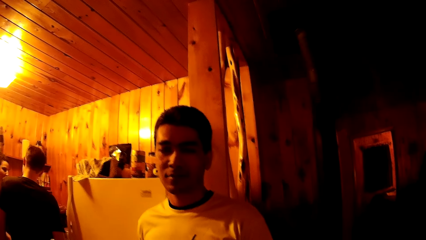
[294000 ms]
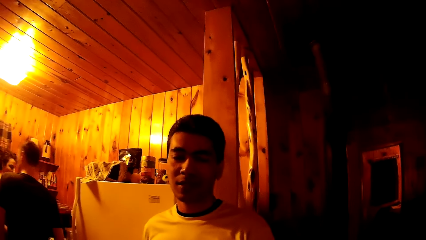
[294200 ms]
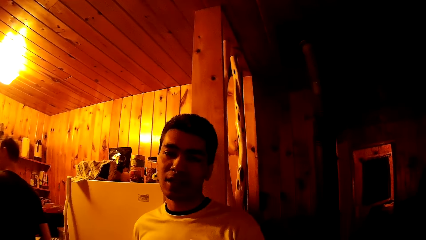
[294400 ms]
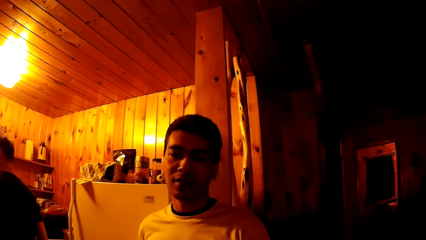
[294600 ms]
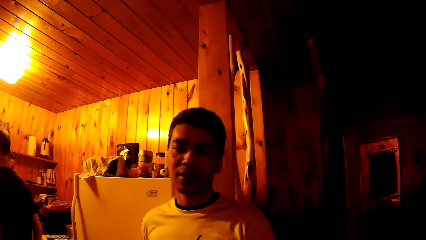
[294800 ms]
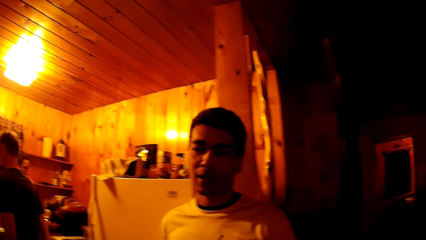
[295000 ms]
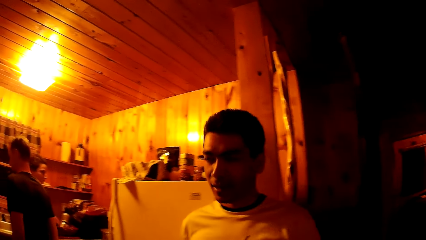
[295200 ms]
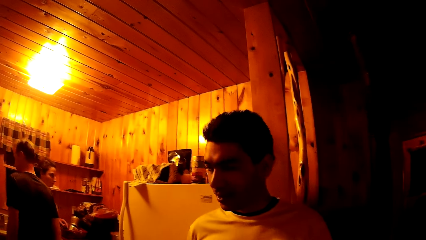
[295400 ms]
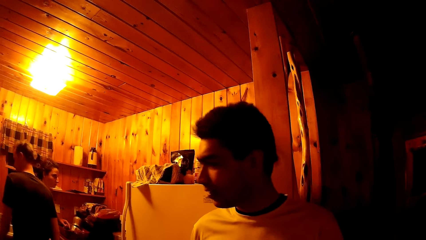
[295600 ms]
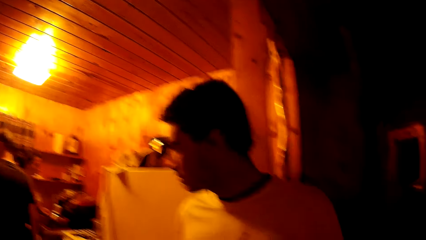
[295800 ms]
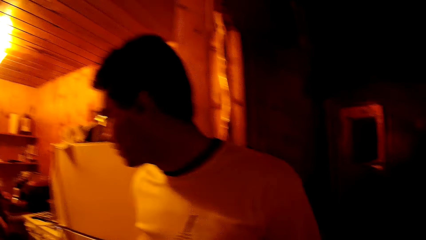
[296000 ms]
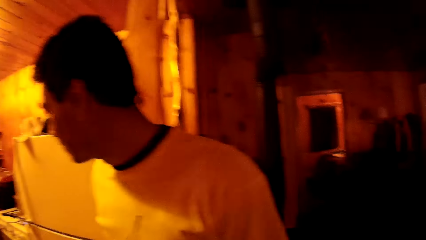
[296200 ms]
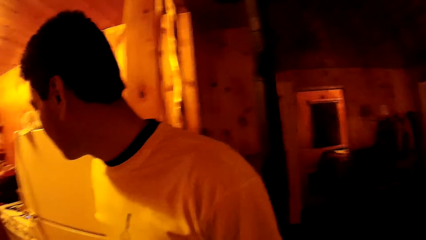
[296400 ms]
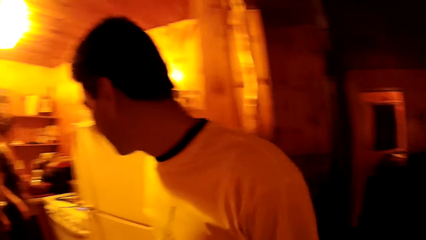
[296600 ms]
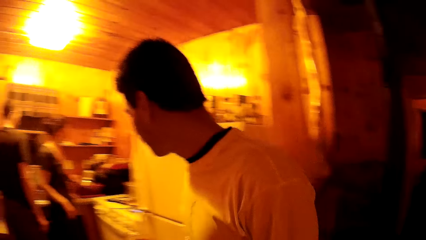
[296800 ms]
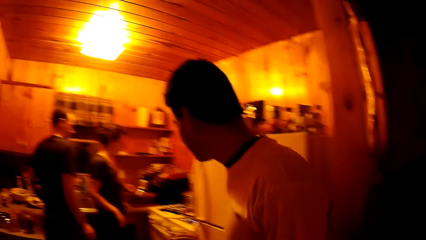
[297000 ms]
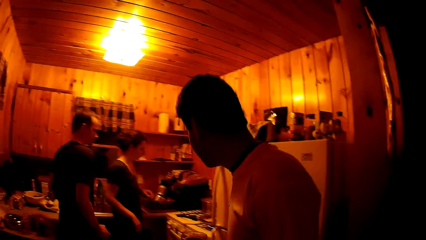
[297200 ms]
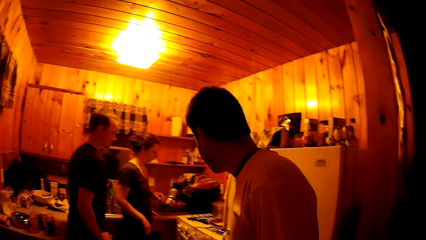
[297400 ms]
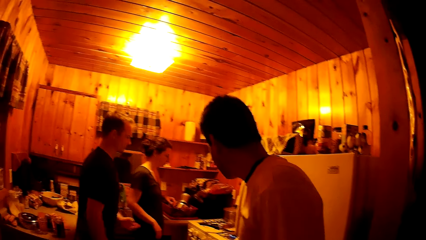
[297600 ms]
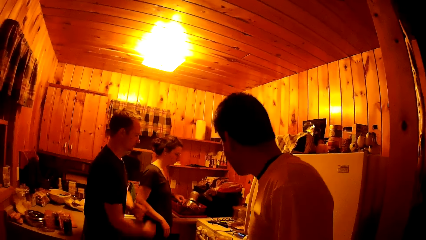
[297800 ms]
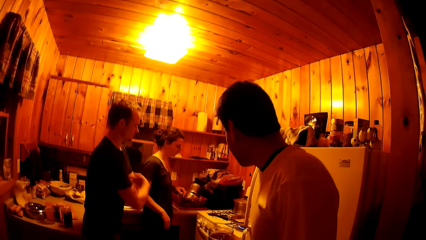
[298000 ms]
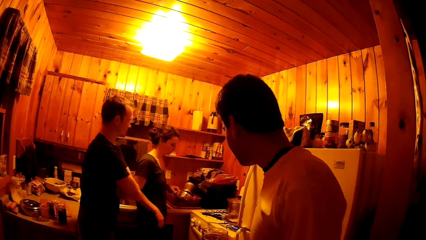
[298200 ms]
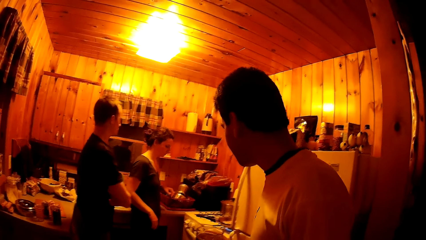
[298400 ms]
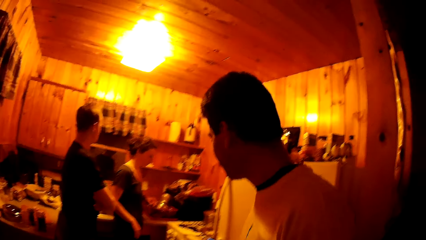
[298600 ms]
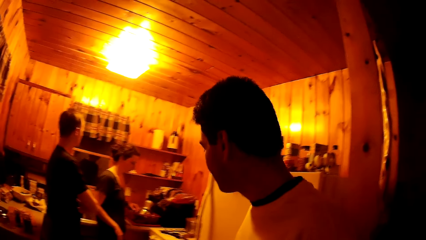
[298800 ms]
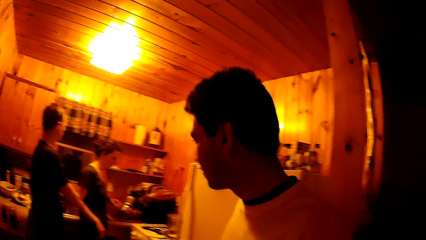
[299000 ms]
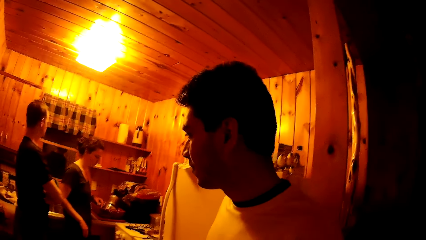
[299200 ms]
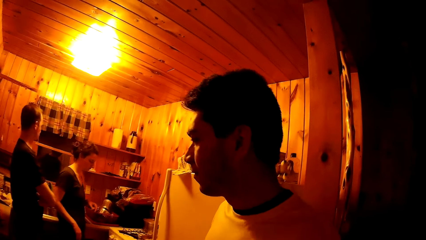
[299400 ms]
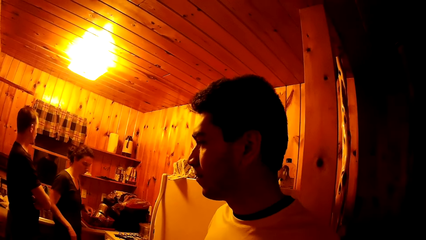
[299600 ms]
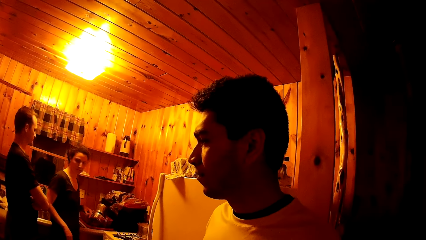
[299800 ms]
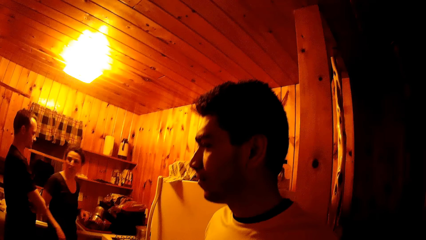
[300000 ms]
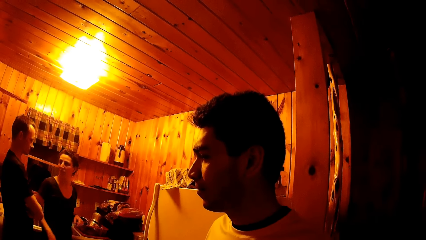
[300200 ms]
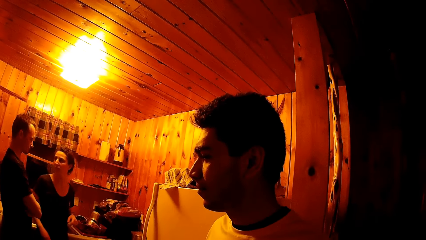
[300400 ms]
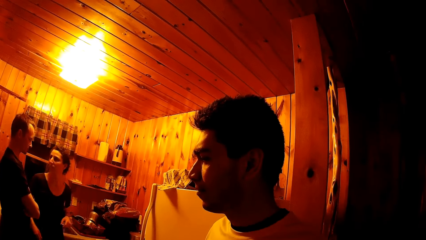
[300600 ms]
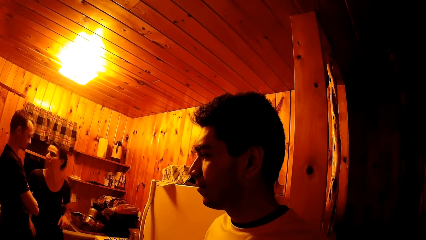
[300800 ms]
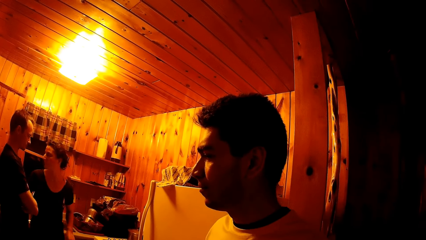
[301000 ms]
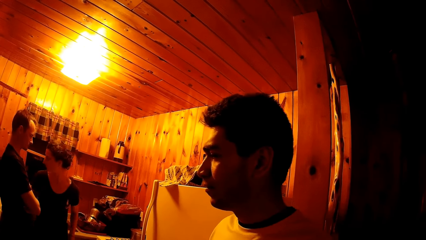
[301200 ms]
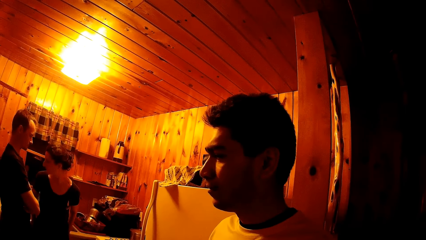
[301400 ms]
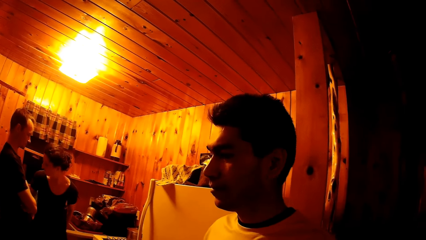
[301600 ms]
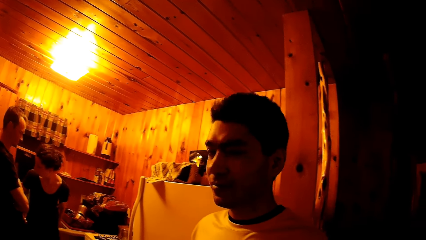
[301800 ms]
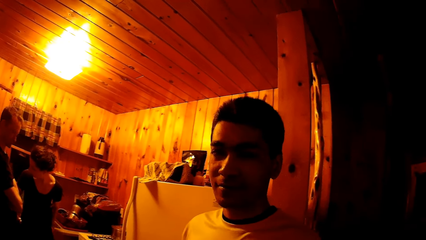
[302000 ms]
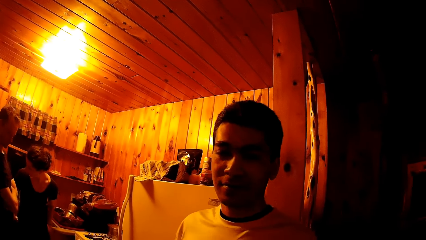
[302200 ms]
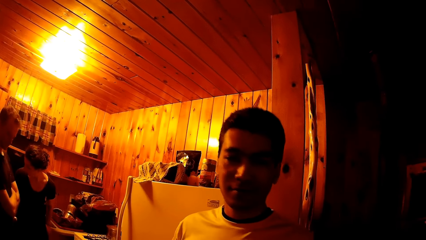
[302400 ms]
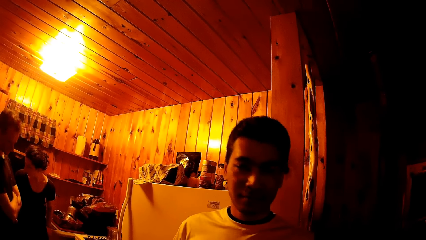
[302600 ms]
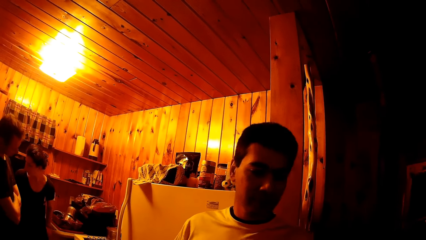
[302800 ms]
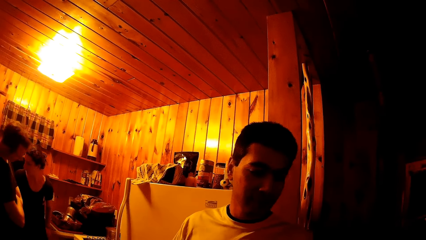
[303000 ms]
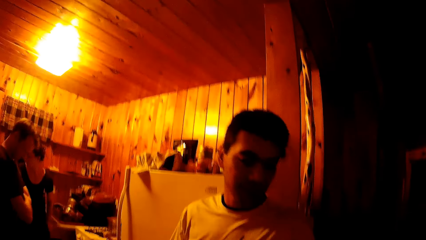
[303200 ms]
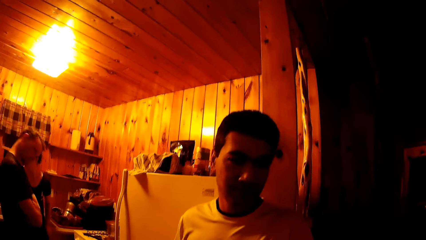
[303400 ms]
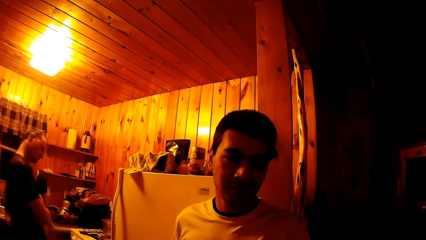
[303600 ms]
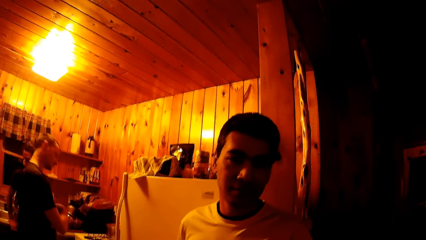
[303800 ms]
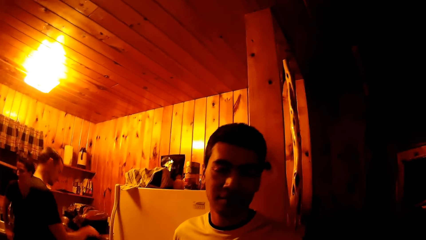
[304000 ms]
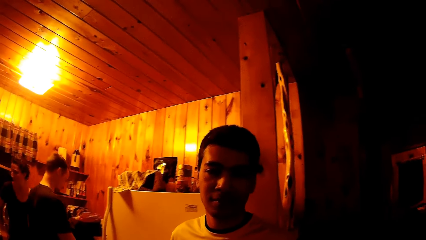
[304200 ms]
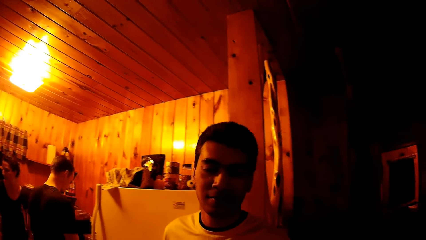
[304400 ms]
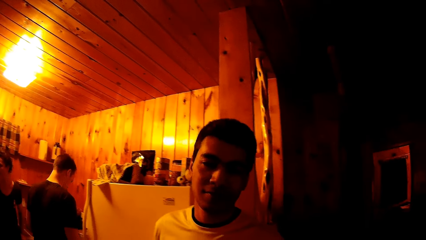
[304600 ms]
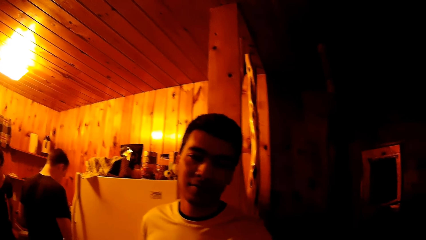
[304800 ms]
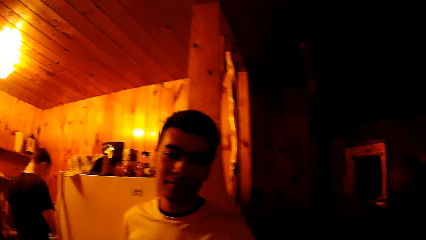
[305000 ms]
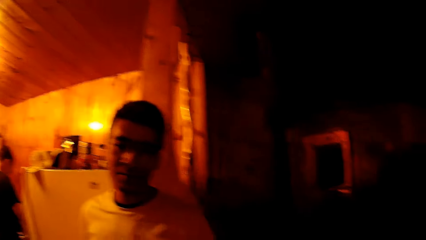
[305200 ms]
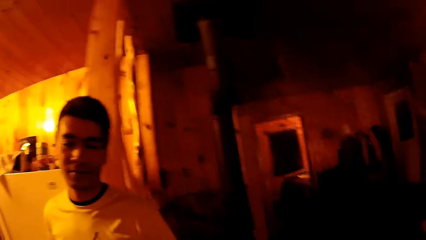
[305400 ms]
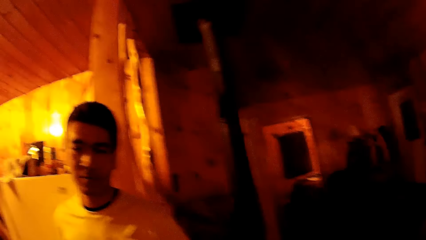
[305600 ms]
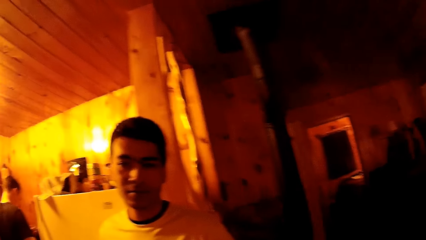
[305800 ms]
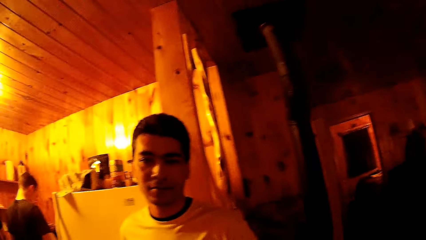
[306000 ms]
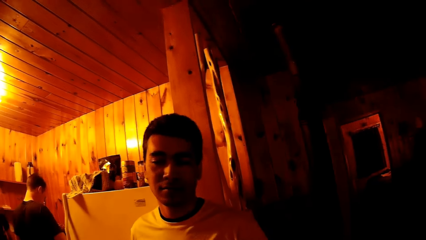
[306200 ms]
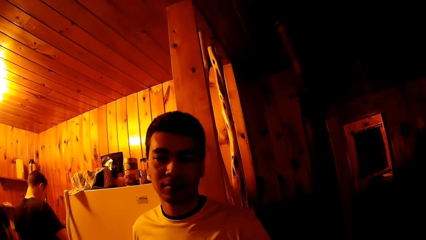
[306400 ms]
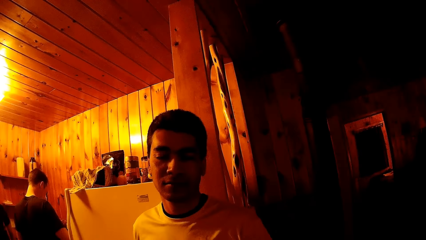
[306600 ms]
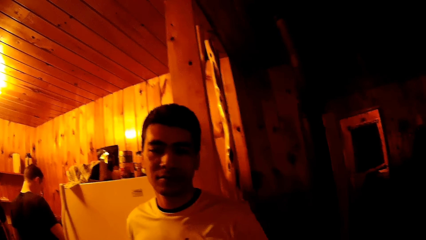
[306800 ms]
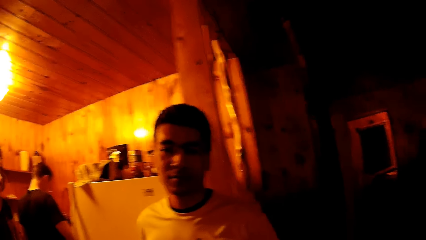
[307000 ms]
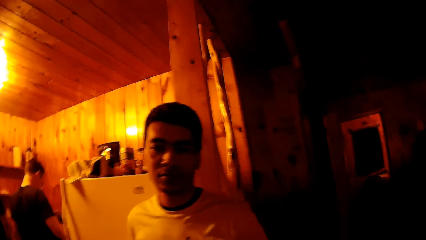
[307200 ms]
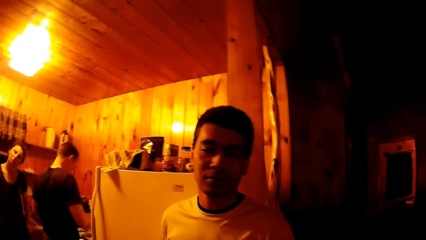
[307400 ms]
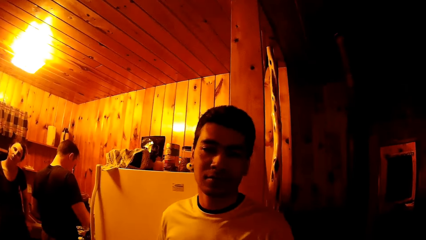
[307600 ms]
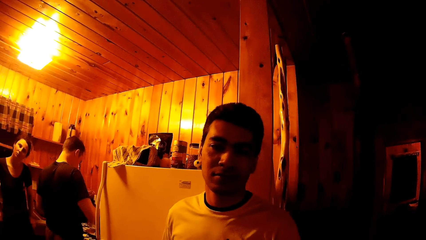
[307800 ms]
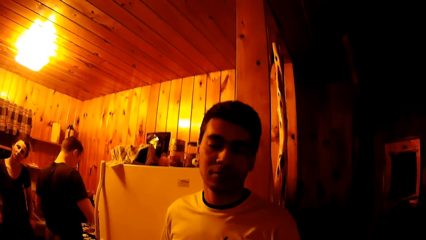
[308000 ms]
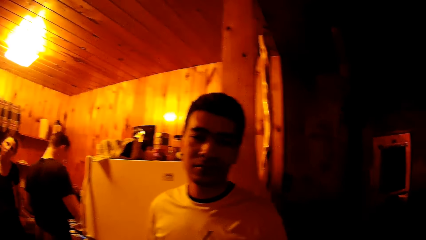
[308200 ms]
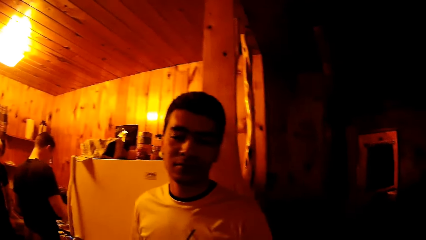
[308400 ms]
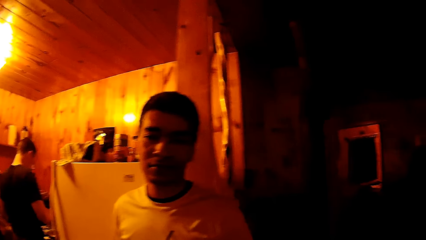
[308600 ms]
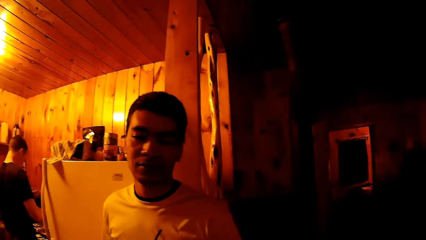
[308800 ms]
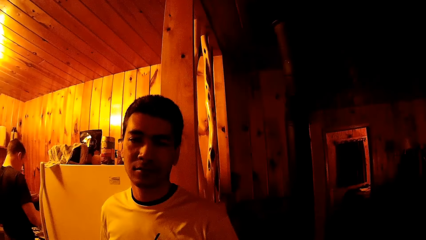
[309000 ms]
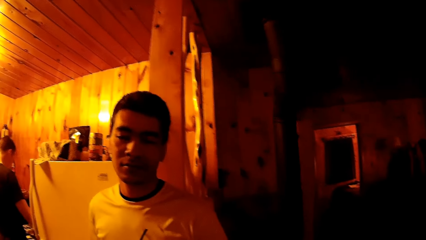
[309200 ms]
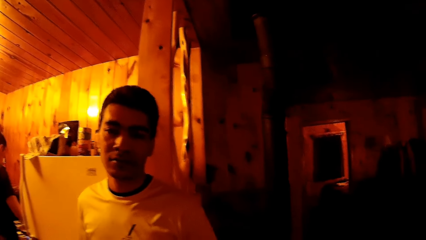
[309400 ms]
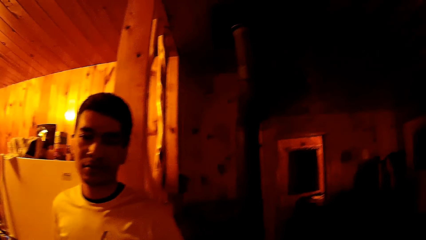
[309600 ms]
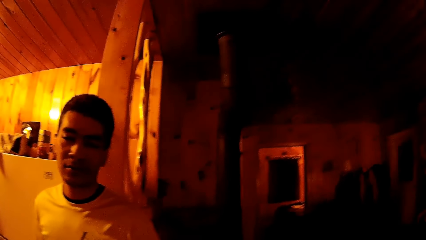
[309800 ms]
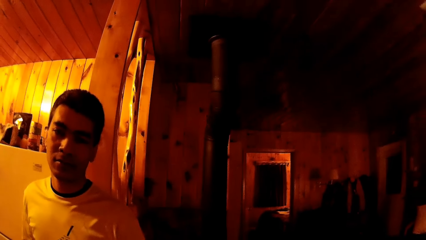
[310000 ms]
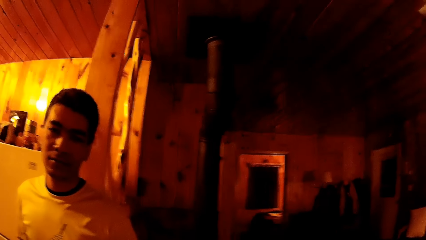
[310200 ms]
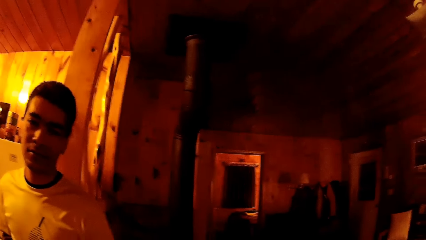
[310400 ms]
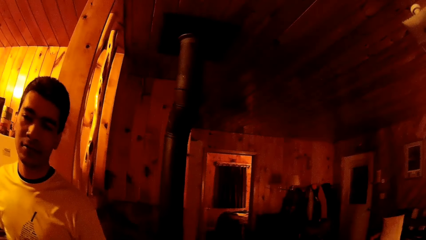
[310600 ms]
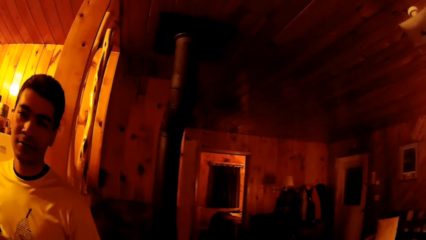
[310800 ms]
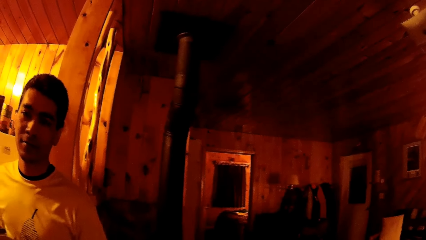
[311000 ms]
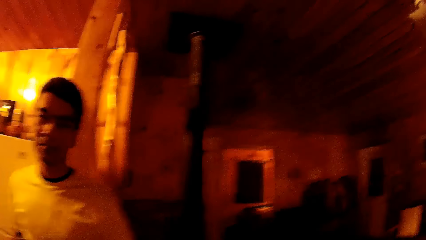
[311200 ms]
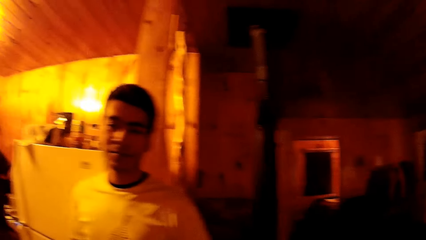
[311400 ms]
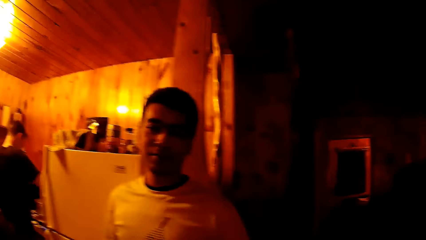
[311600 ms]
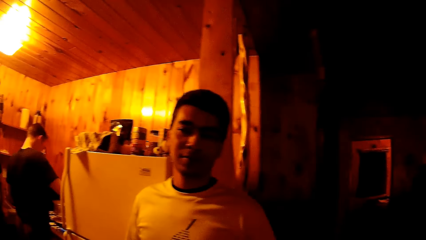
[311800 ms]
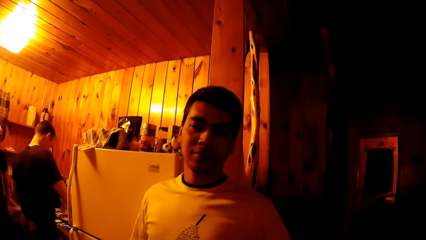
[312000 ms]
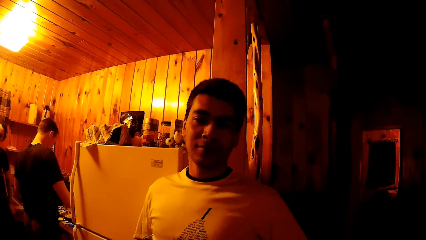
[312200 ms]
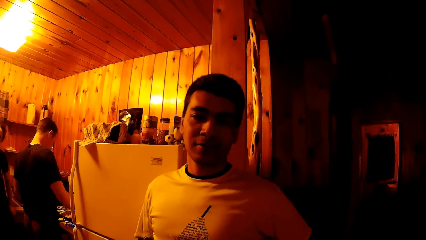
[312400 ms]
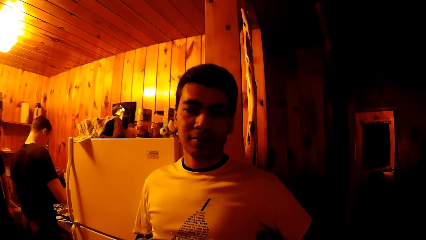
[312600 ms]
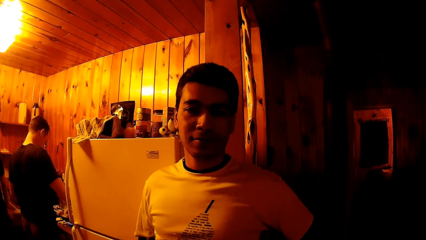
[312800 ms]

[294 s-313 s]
A man moves away from the cooker in the kitchen. A person looks at two other people. The man moves towards the cooker. The man stirs the food in the pan on the cooker with the spoon in his right hand.
